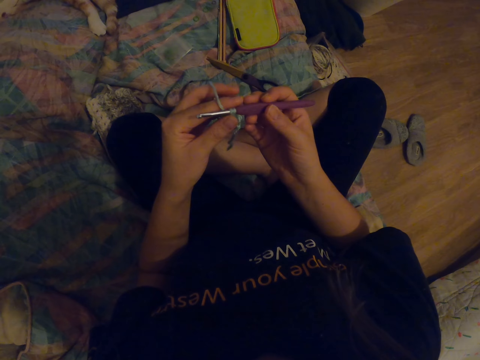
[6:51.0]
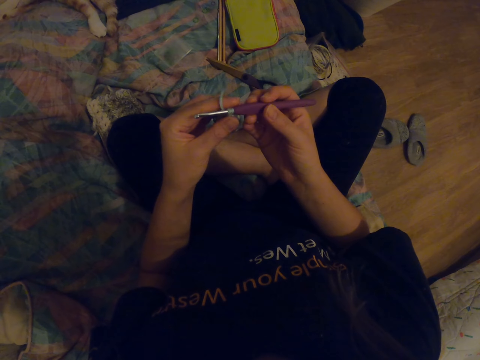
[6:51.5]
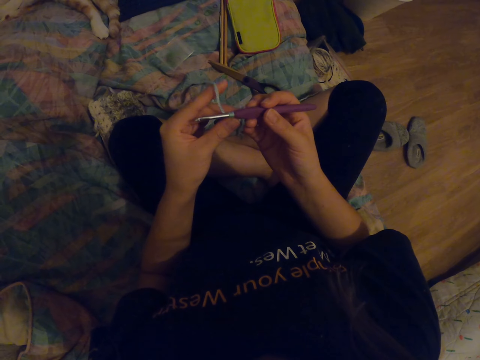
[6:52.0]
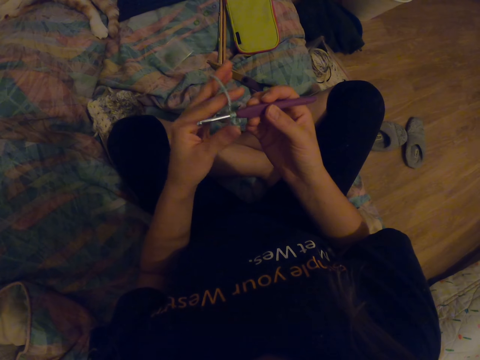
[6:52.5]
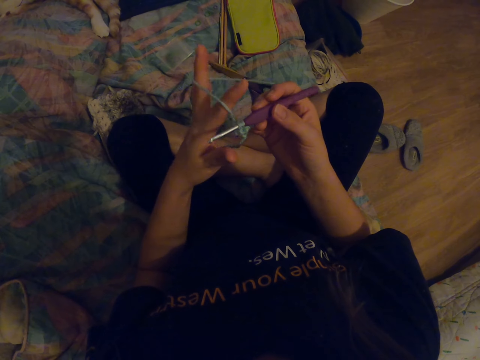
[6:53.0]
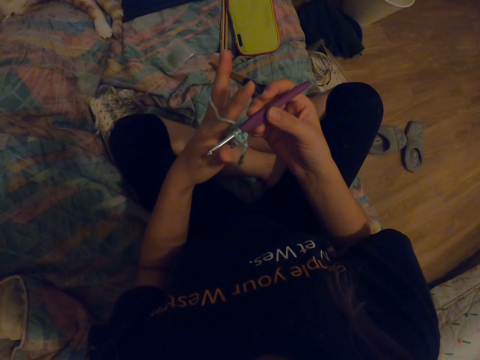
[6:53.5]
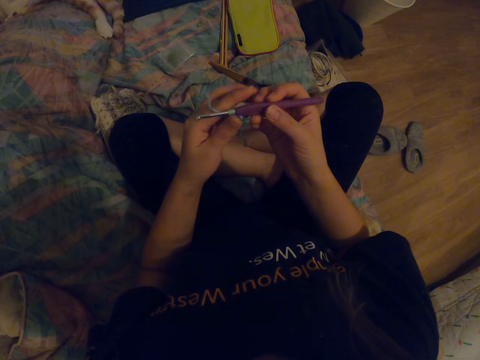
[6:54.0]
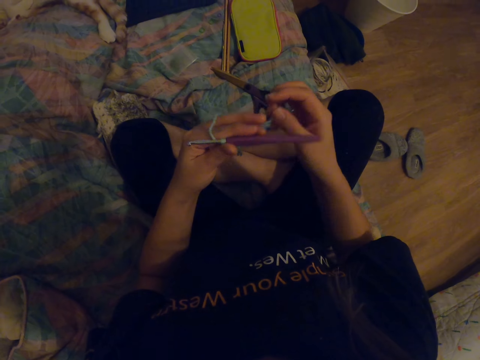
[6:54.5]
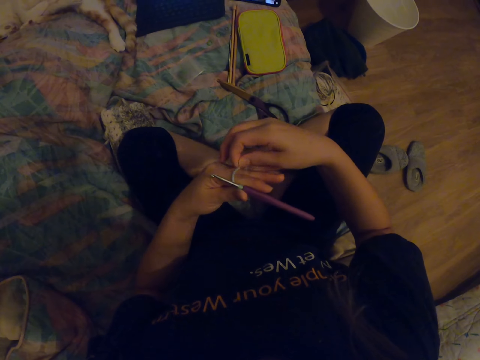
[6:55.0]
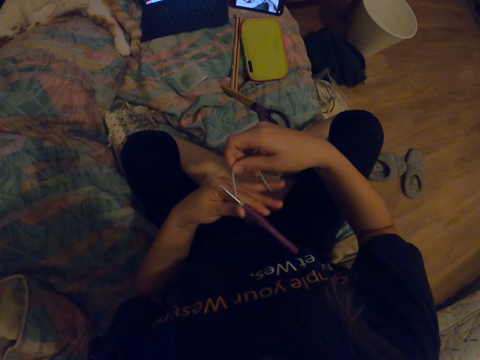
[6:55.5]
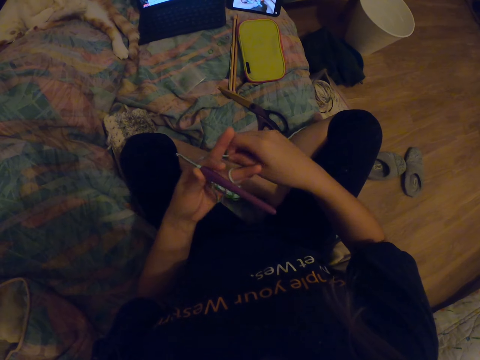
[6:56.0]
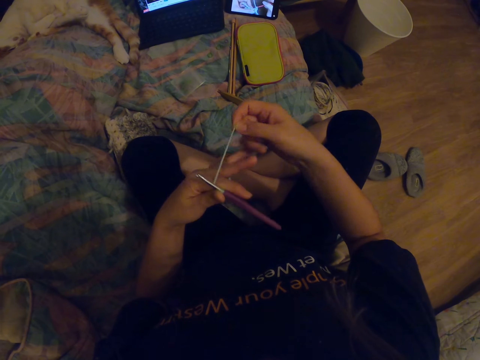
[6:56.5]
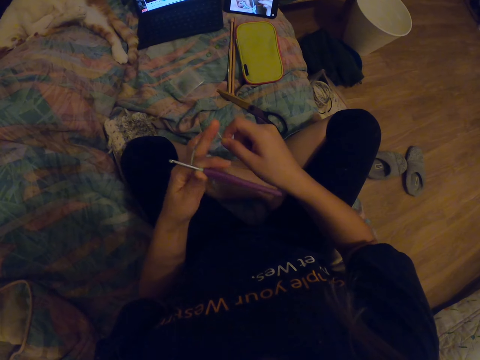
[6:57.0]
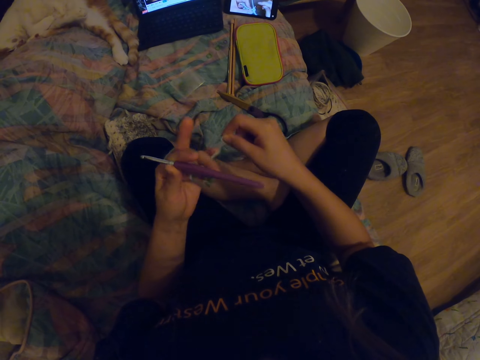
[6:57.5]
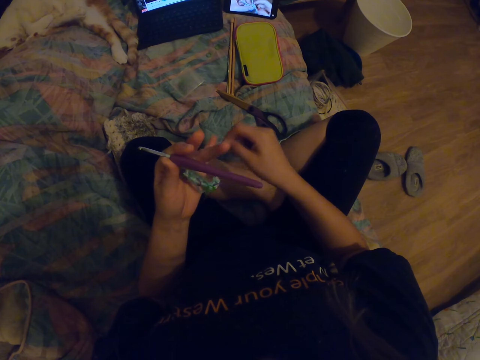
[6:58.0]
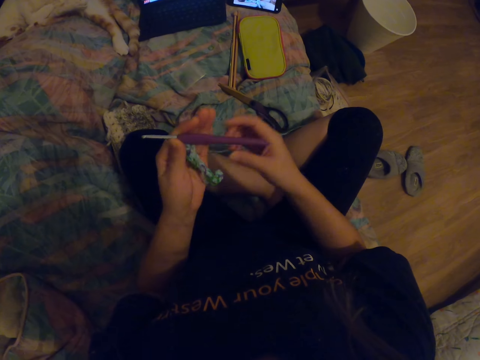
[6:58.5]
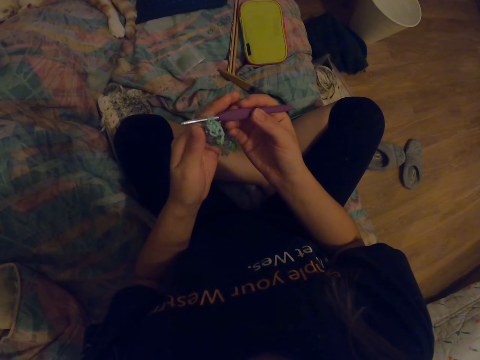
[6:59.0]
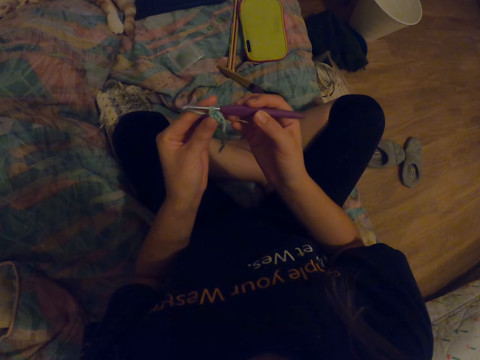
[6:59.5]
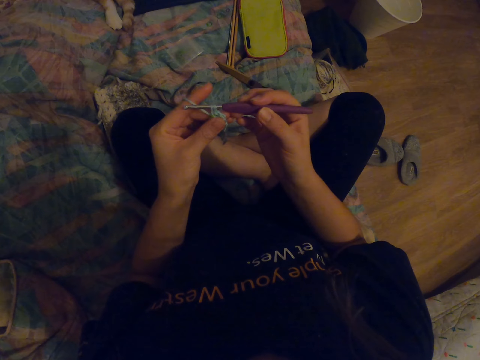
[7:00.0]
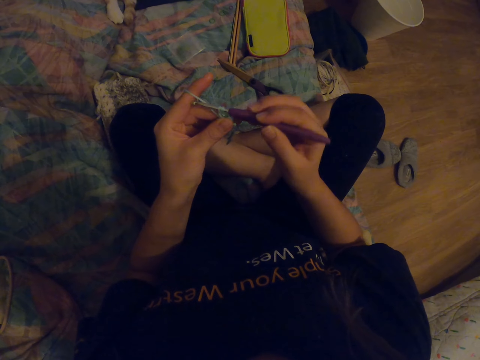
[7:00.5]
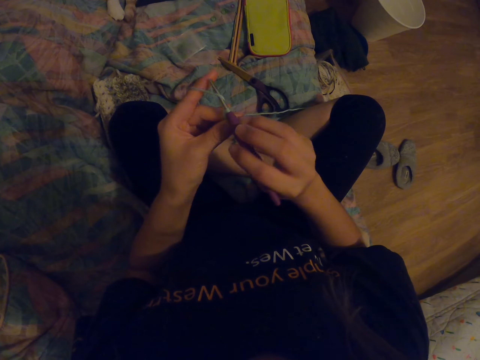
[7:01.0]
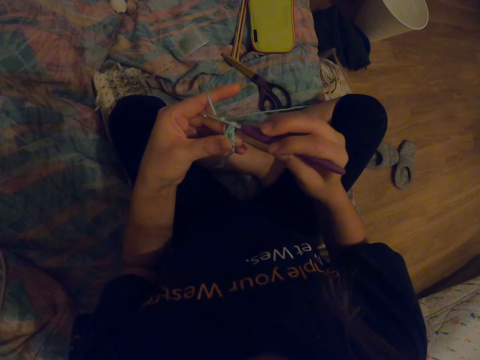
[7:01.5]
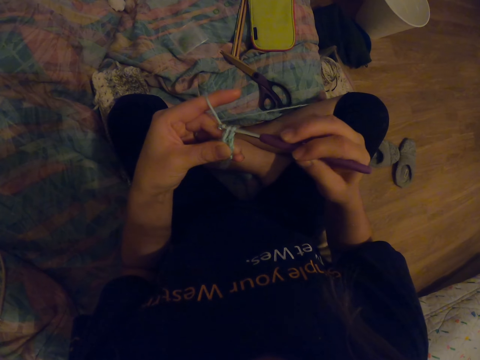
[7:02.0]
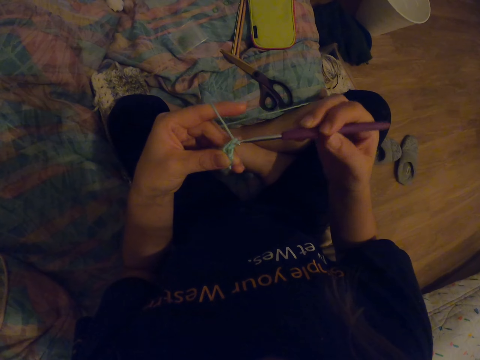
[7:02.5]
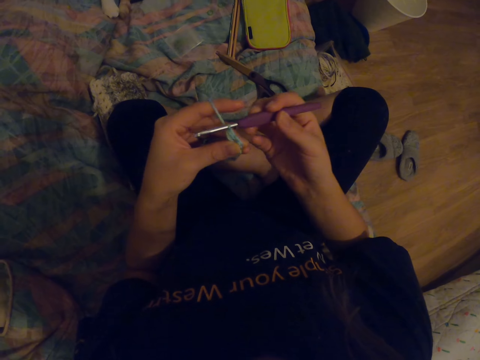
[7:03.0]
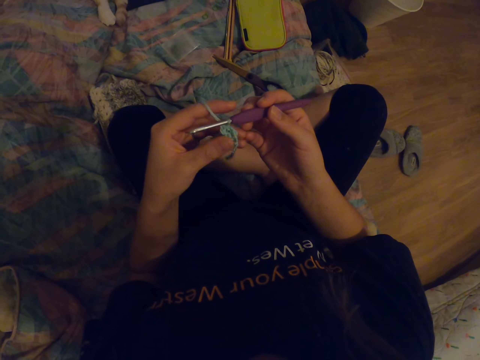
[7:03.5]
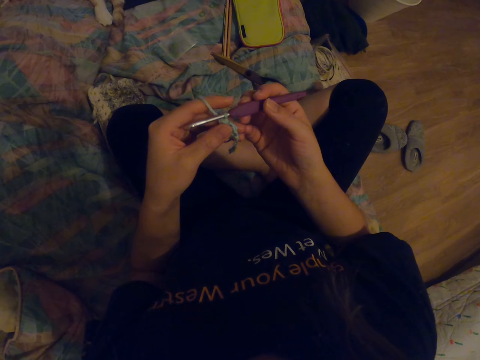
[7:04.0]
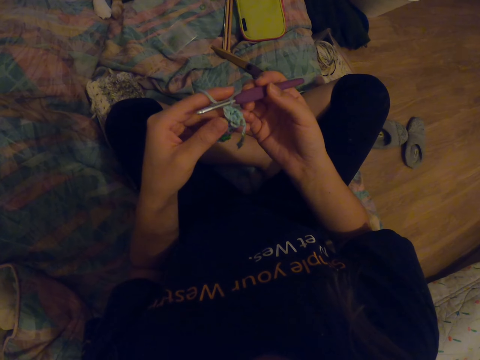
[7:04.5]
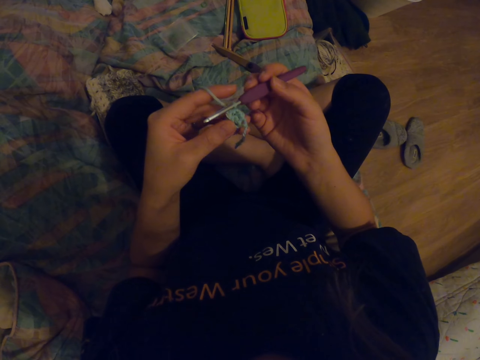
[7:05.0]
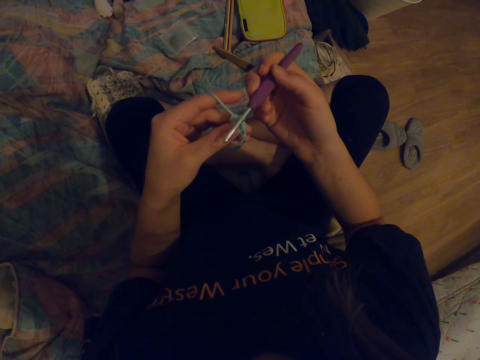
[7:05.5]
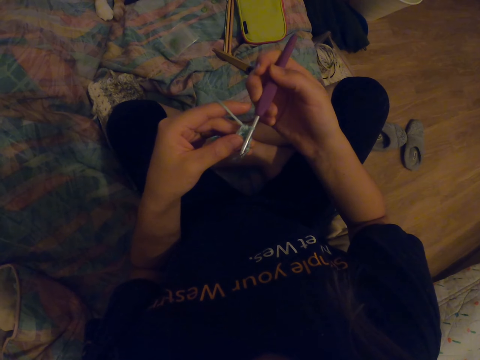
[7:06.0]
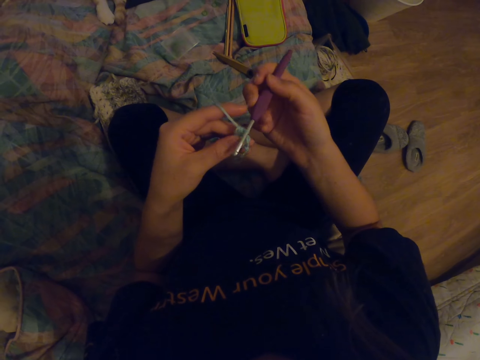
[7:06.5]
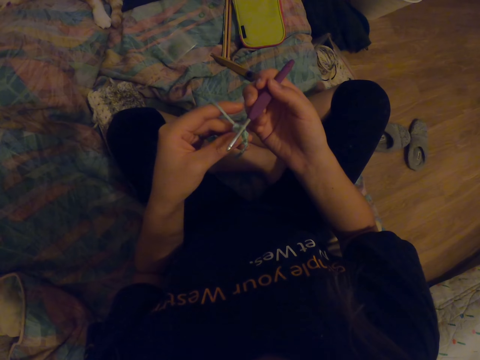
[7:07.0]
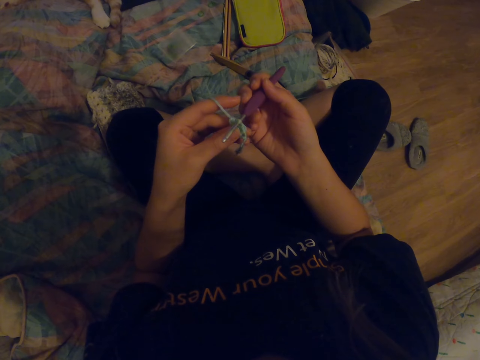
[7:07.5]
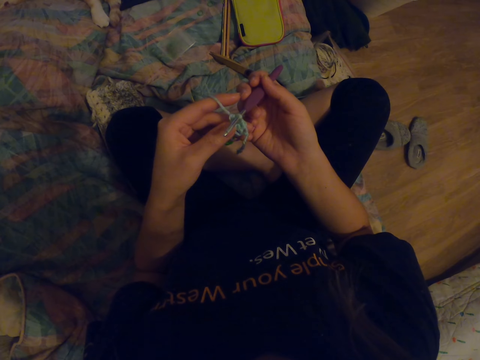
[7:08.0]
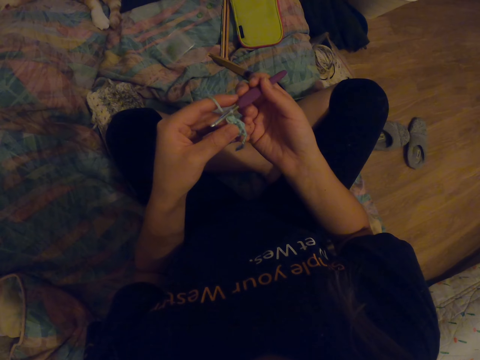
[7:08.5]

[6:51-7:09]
The camera wearer straightens the thread. They roll the thread on the fingers. They look at the fabric. They knit the fabric with a crochet hook. They look at the fabric.

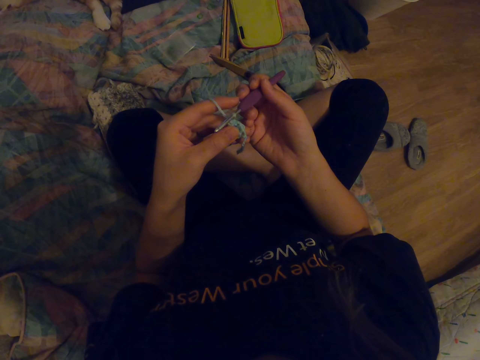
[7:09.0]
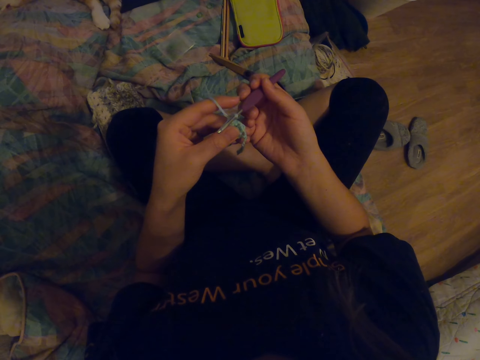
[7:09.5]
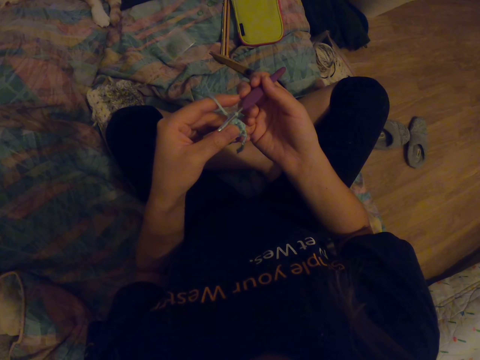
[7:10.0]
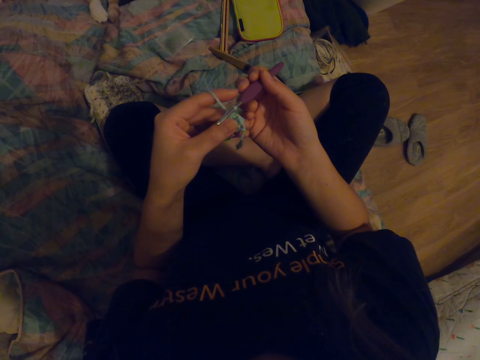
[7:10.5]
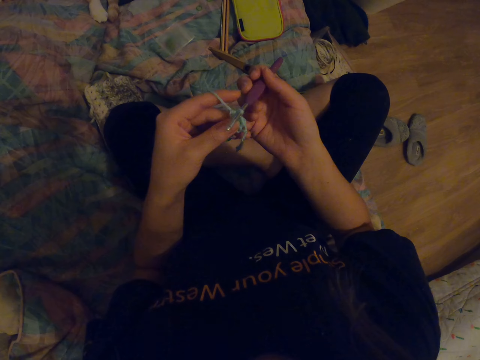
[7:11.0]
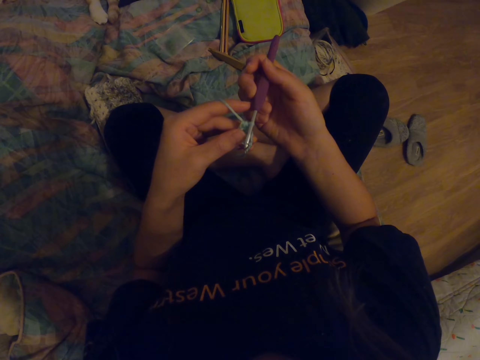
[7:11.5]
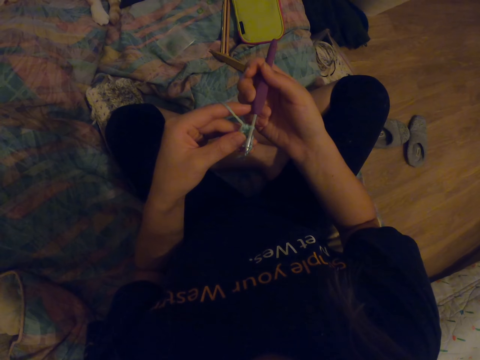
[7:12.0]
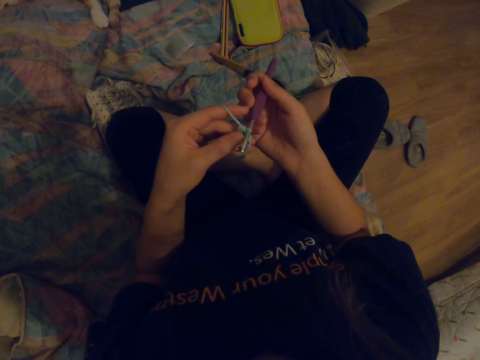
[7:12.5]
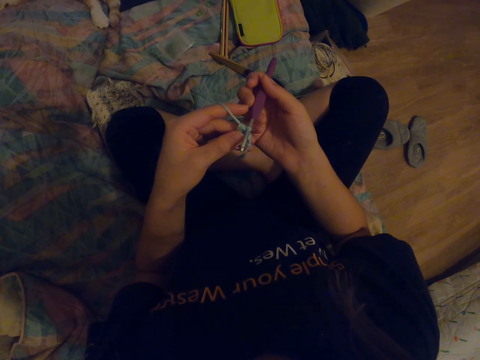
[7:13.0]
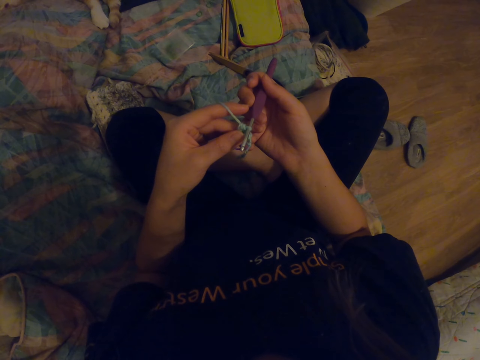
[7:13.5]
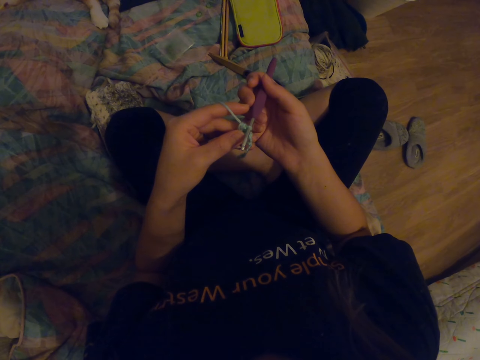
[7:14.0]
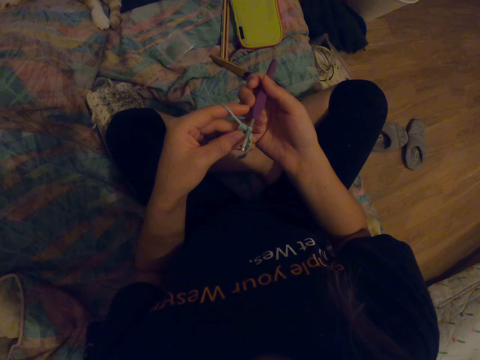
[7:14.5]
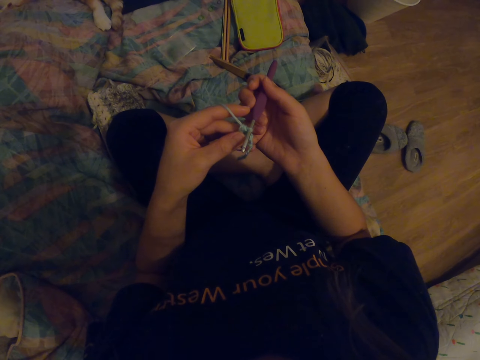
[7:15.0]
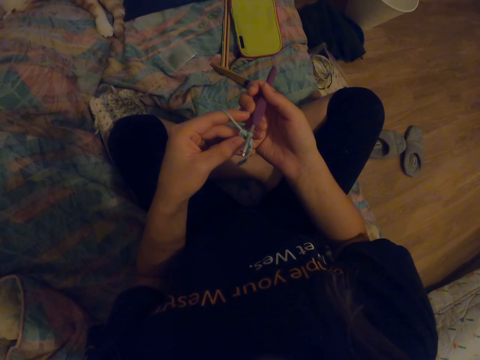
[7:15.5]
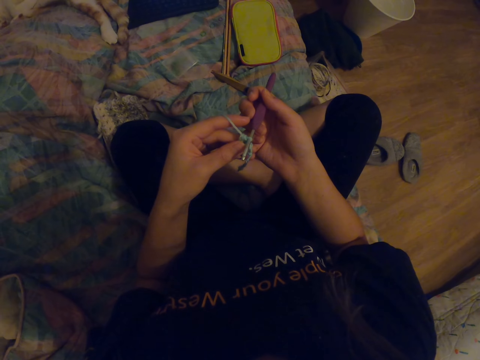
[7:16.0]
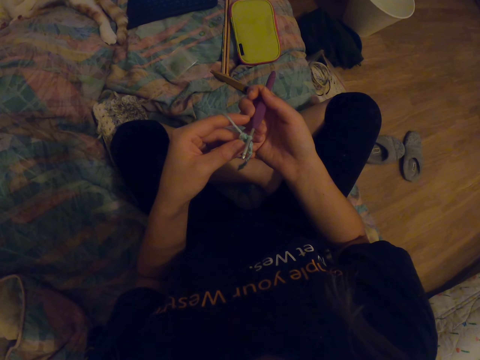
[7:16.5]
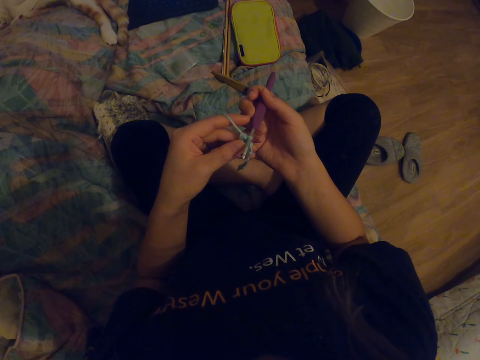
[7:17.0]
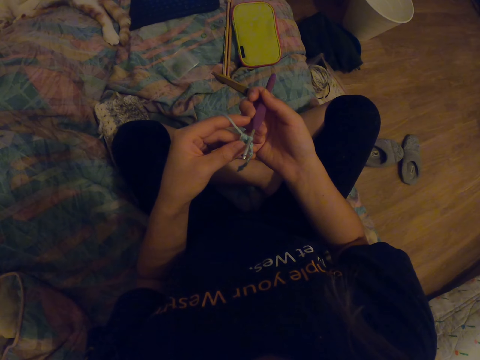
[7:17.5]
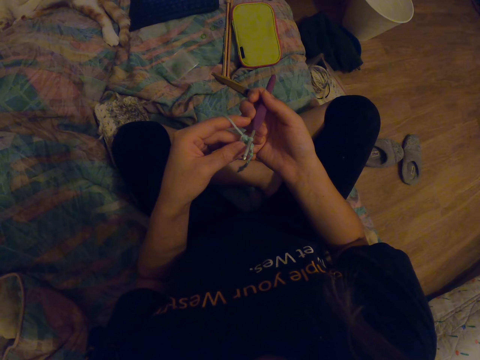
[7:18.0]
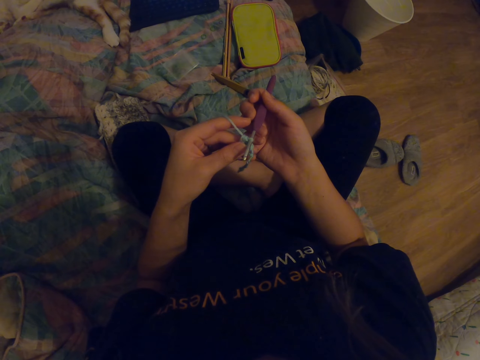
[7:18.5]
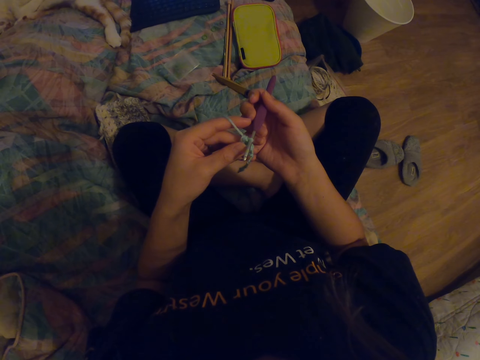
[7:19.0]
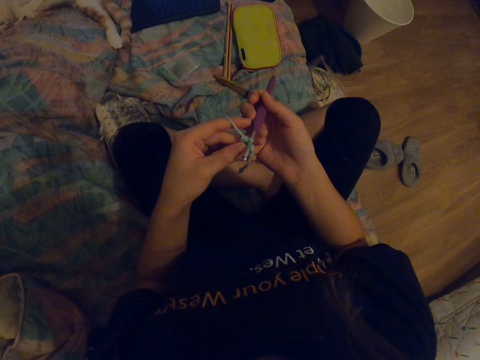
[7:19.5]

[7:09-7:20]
The camera wearer watches the video on the laptop.
